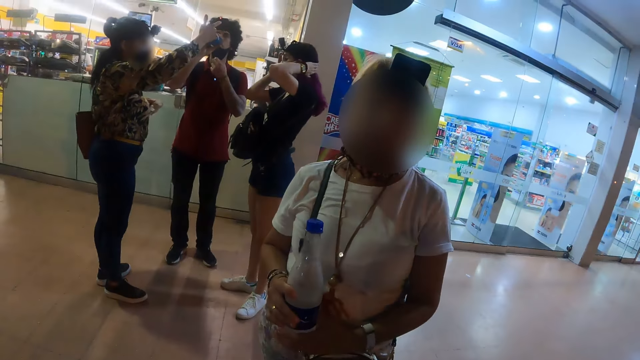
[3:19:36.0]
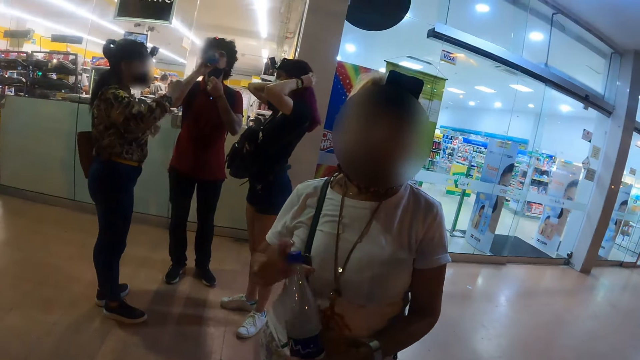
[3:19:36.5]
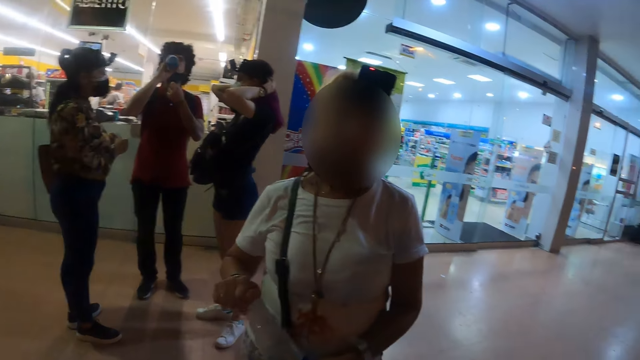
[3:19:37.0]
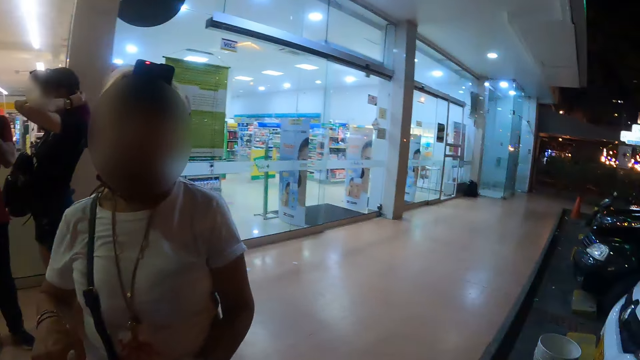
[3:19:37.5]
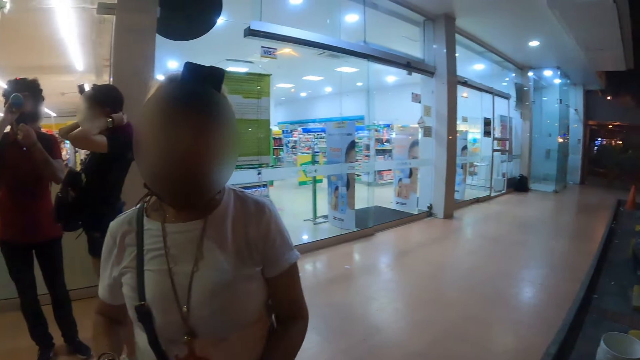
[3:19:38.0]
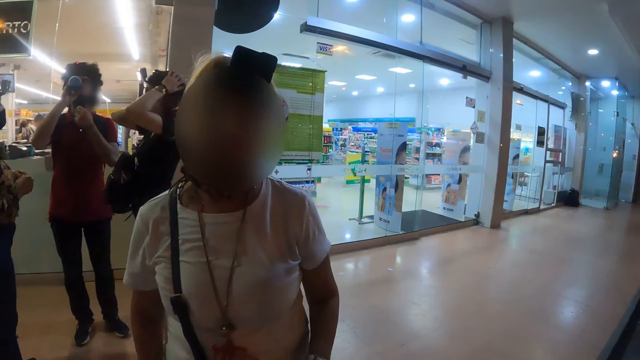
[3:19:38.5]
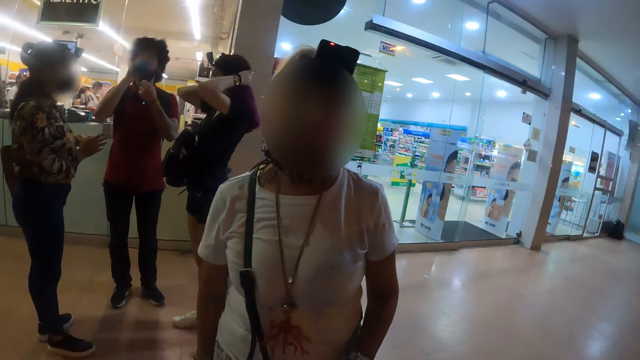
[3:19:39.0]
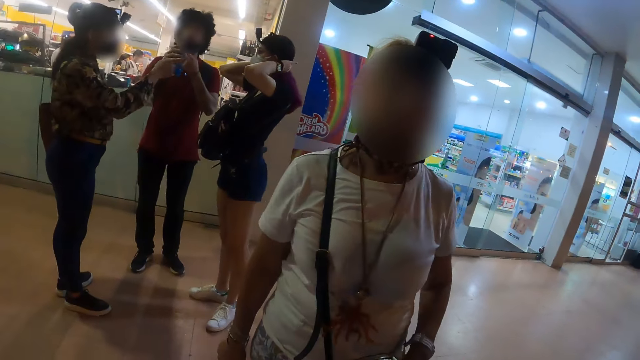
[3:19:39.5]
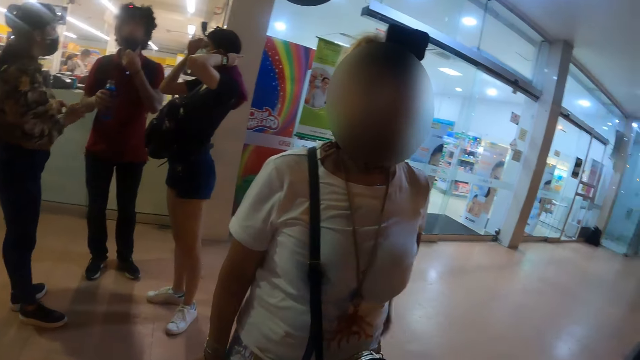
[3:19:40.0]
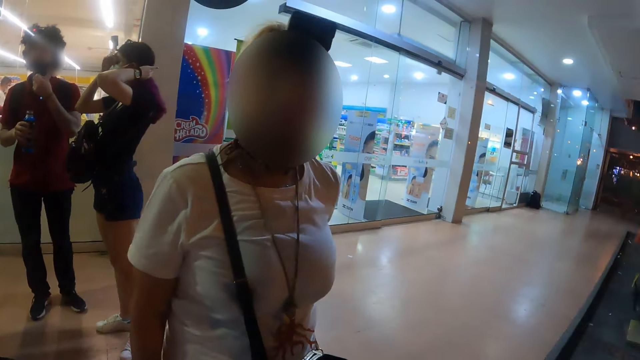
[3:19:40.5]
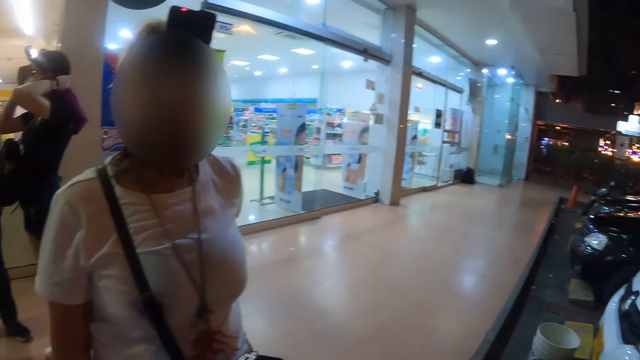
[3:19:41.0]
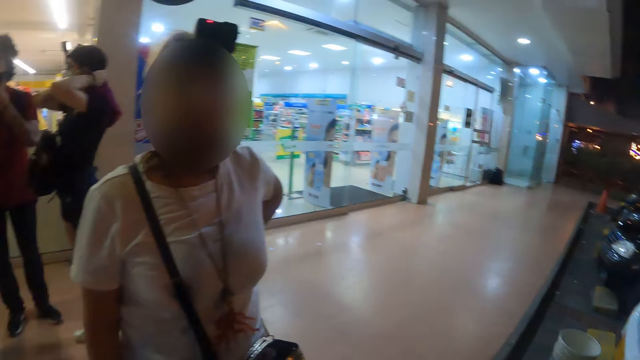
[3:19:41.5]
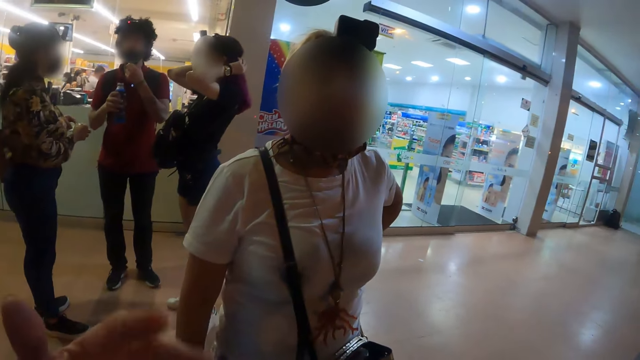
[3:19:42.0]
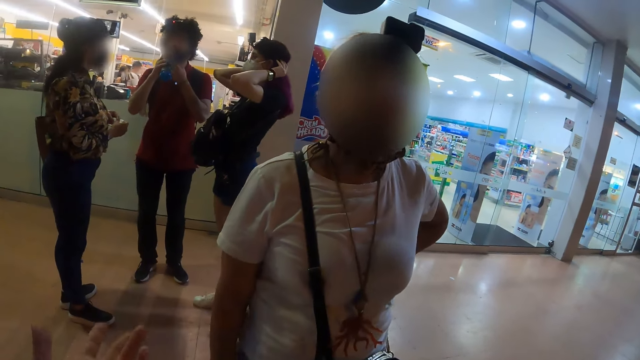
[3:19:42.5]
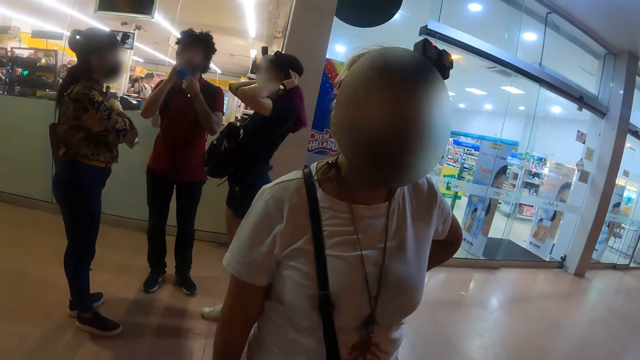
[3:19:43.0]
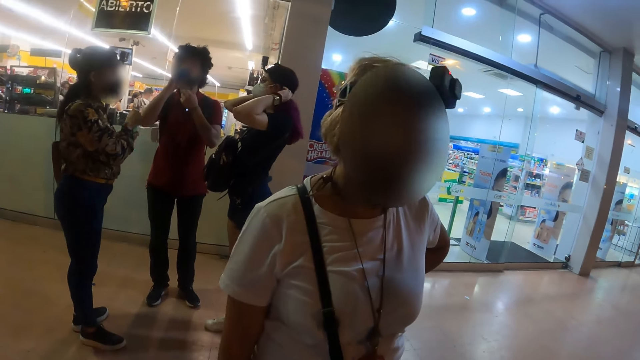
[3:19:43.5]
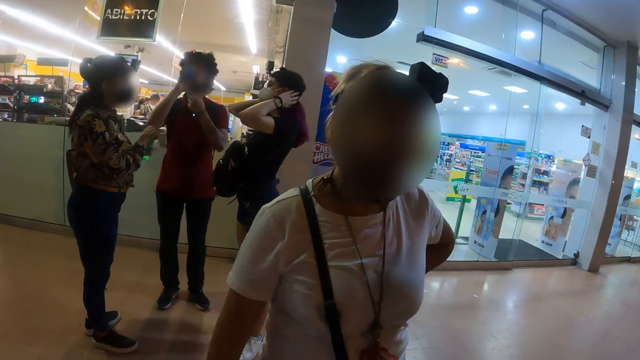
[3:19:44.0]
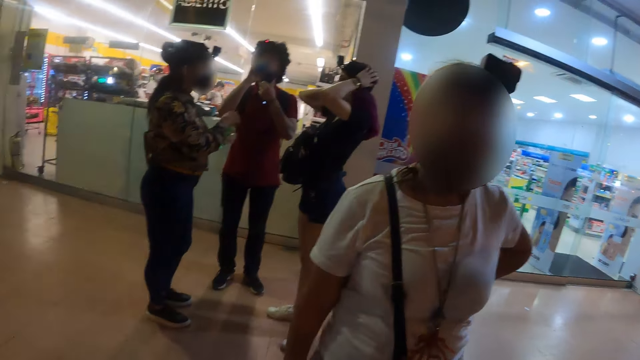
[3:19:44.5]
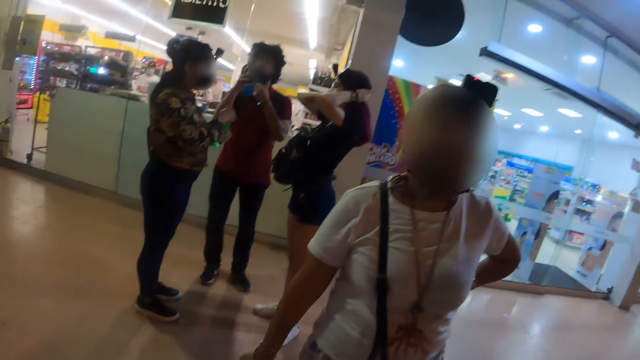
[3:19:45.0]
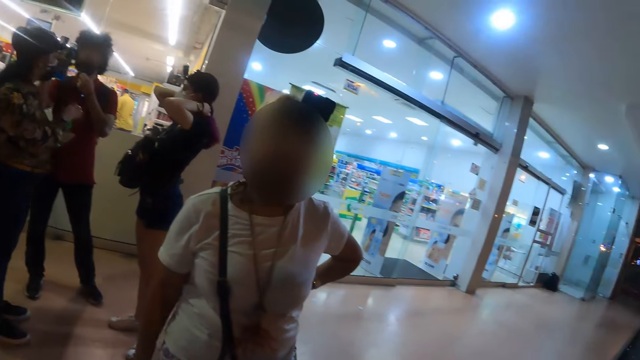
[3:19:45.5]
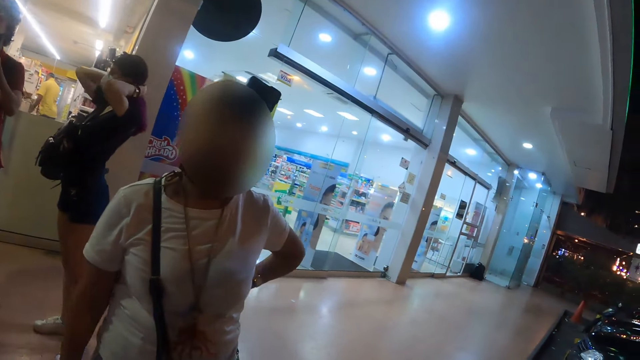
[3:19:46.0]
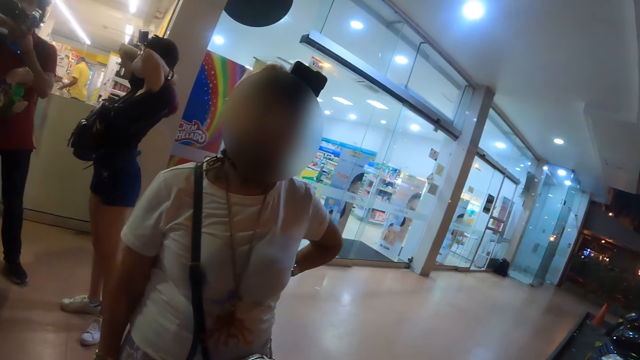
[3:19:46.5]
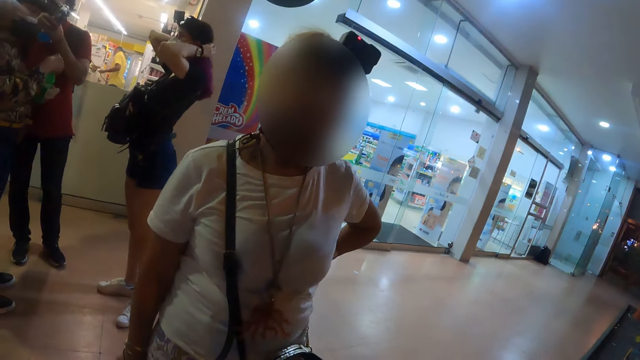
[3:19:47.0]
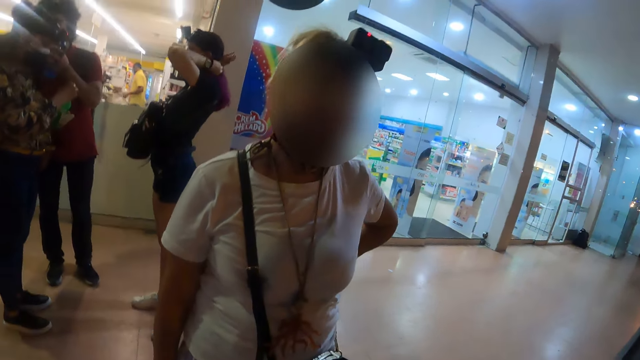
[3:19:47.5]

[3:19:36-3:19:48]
The camera wearer looks around the store corridor. They look at the woman.

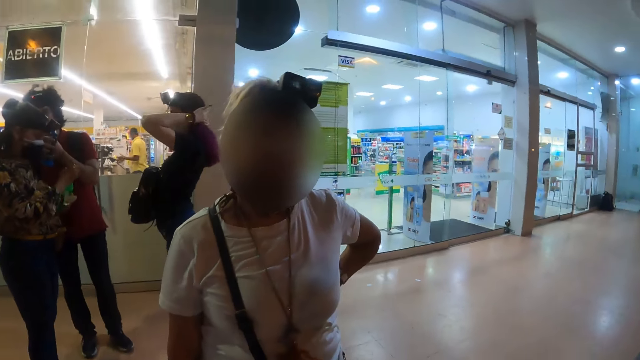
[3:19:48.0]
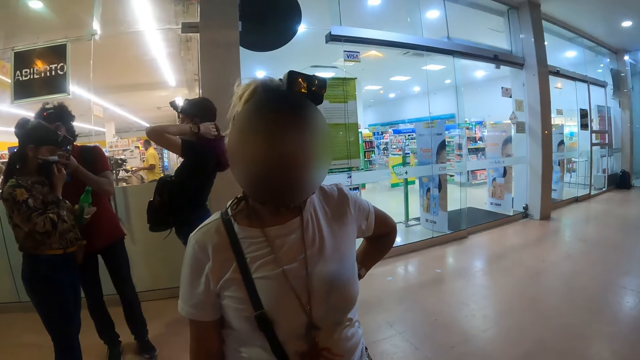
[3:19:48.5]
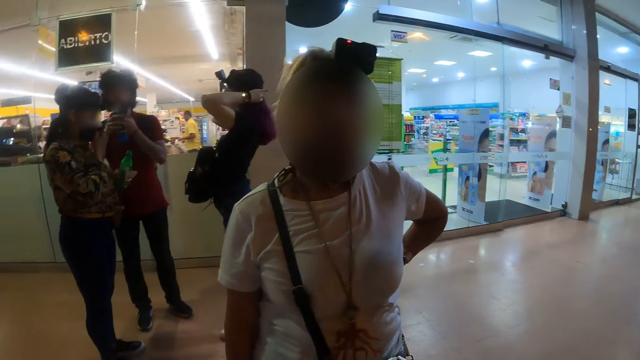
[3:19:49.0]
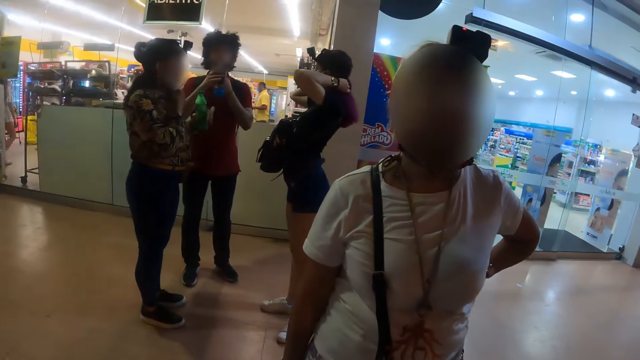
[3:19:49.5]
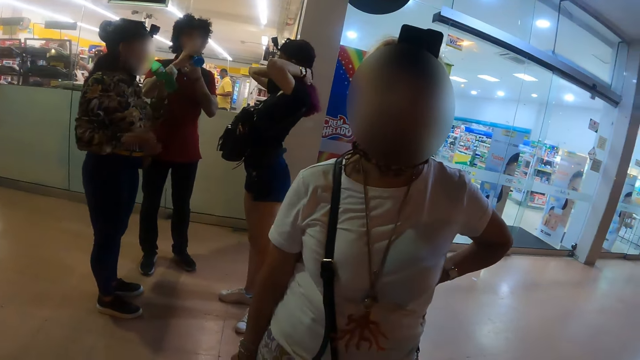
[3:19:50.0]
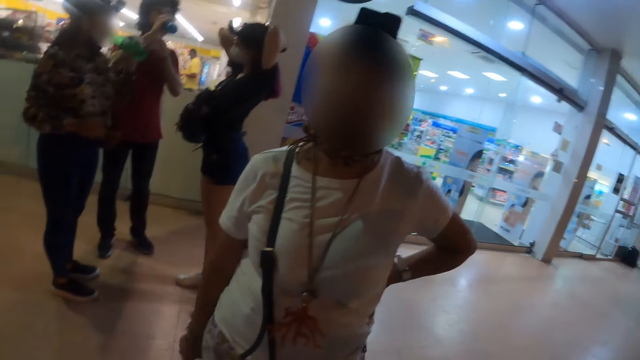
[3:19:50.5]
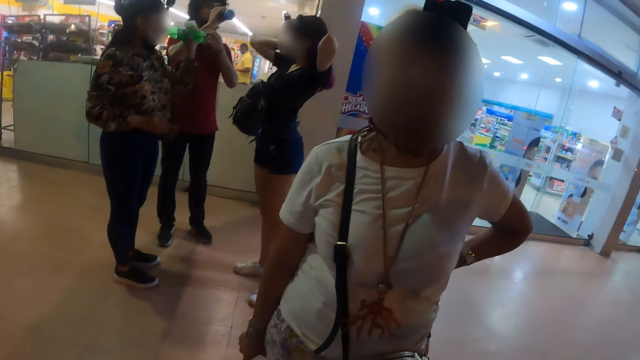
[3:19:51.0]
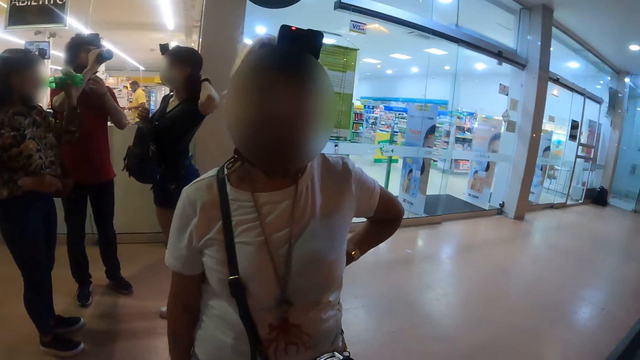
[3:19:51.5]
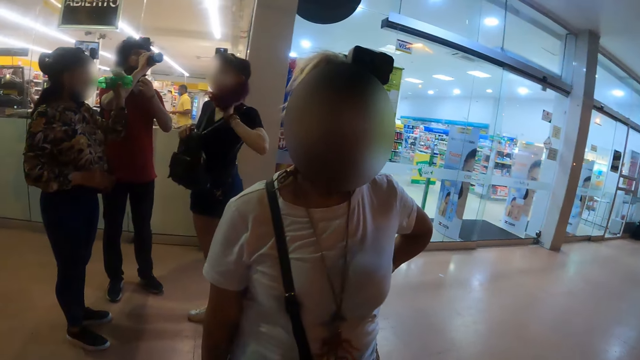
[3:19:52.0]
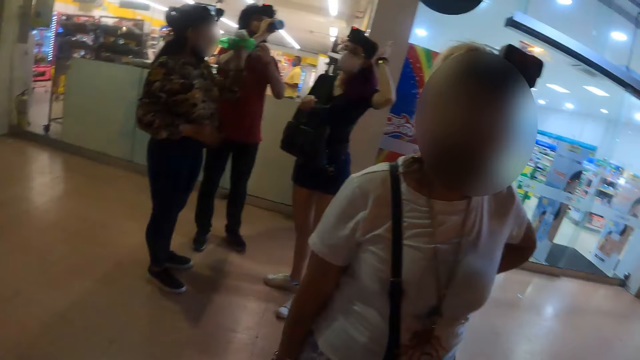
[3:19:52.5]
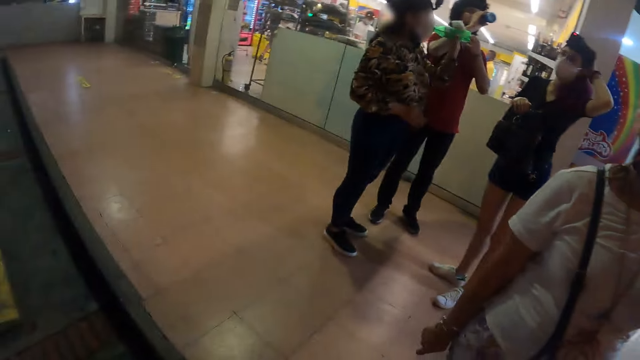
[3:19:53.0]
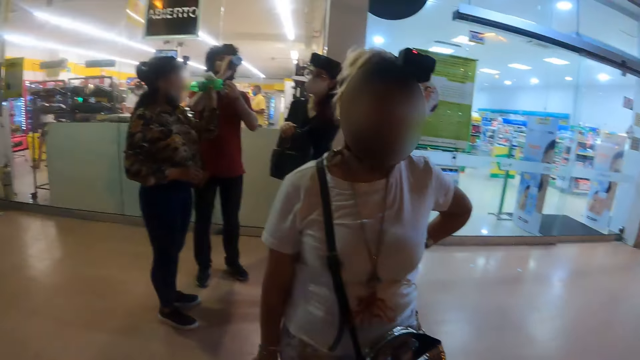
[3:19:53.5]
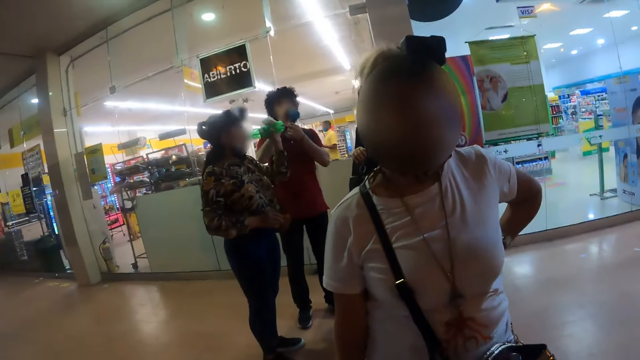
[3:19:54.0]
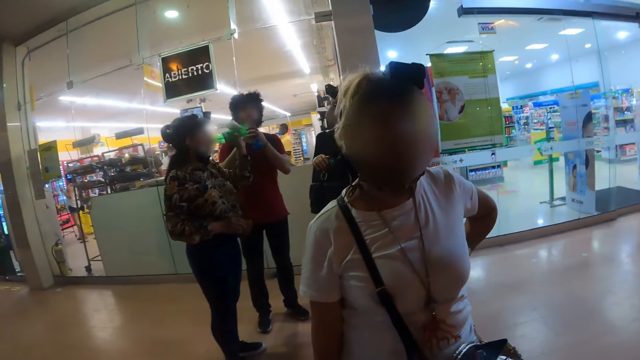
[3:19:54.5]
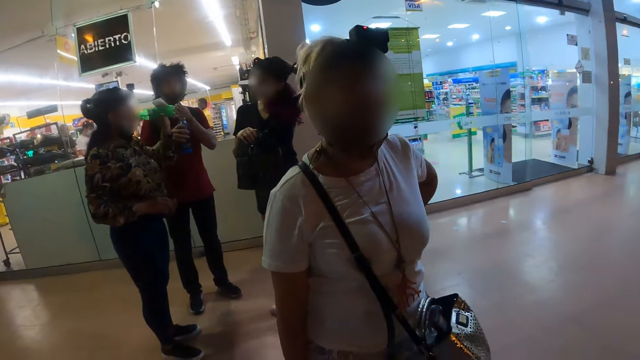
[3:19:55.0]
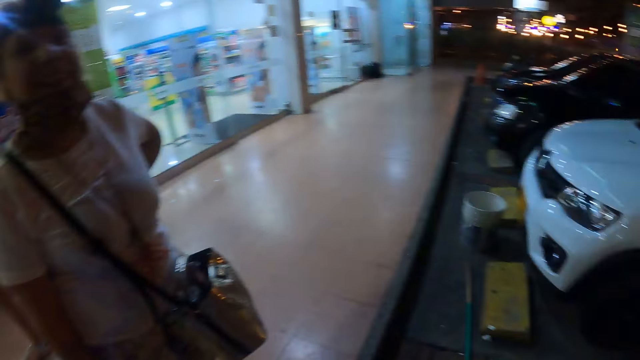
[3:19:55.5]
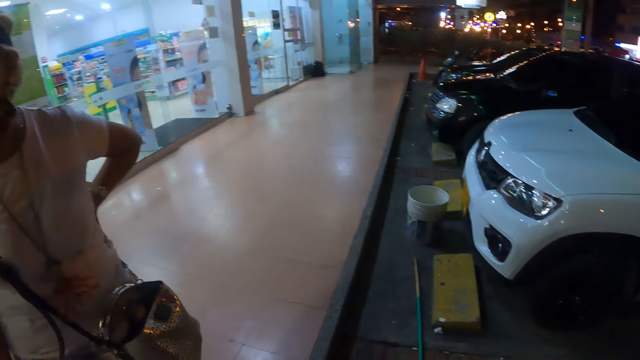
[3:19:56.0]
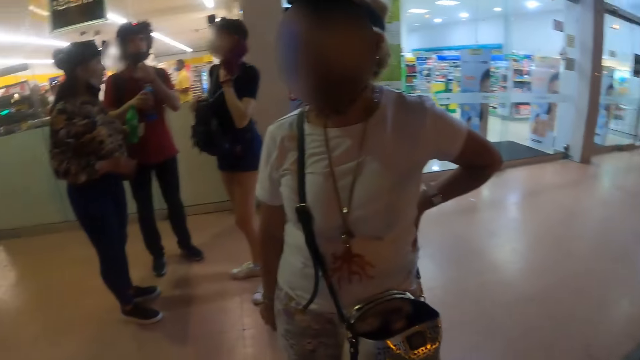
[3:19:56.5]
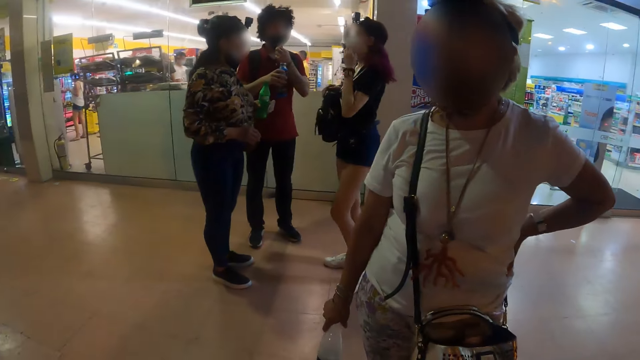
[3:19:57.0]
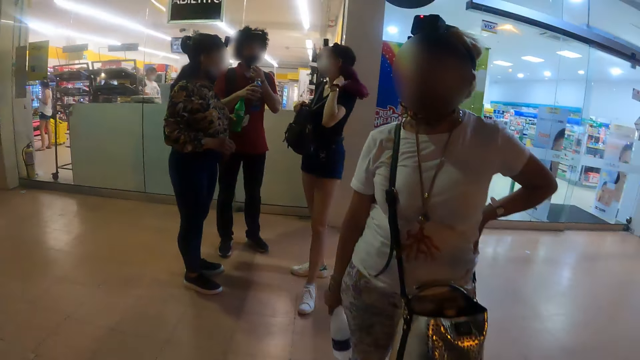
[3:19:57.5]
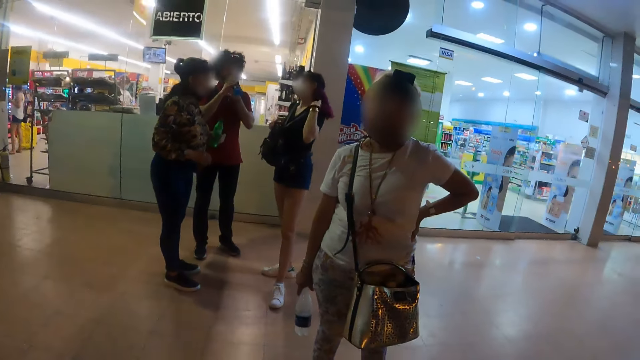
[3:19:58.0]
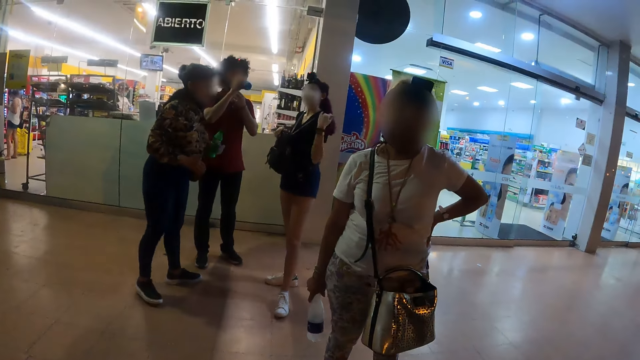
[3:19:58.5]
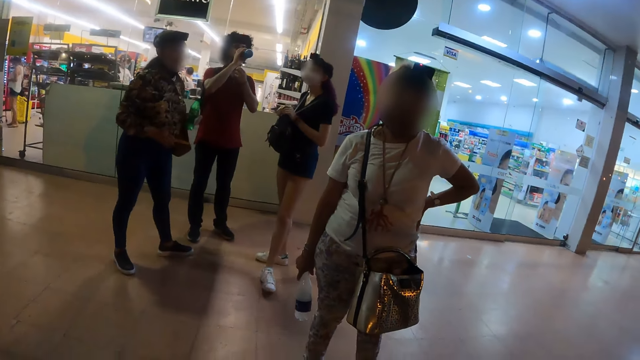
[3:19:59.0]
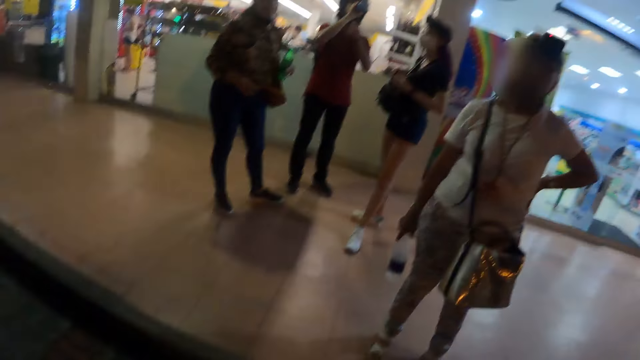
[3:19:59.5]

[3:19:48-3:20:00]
The camera wearer looks at other persons on the corridor. They look at the woman. They look around the corridor of the shopping mall. They look at the woman. They interact with the woman. They look around the store area. They look at the woman.
